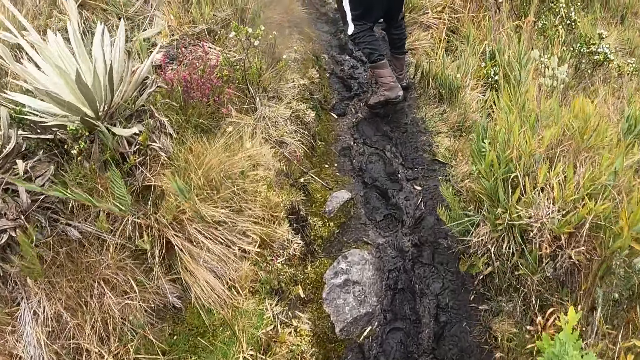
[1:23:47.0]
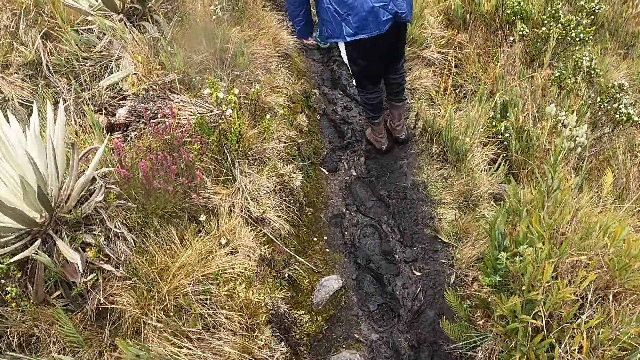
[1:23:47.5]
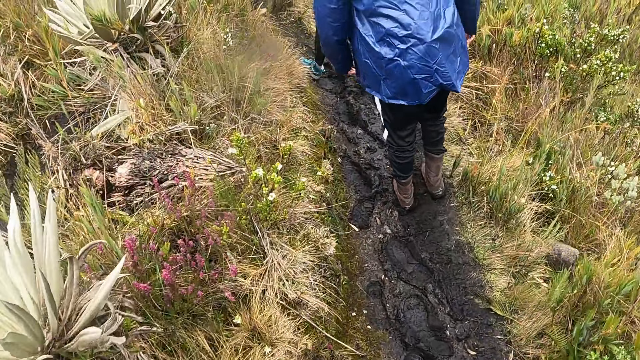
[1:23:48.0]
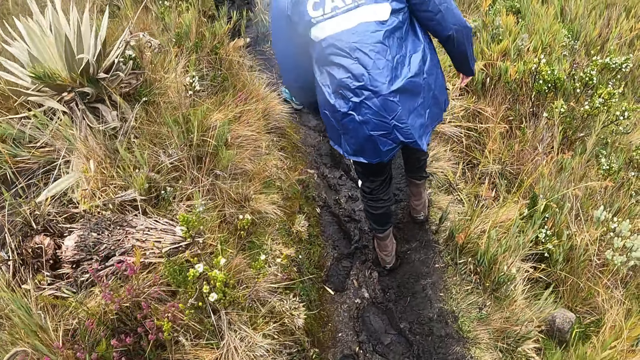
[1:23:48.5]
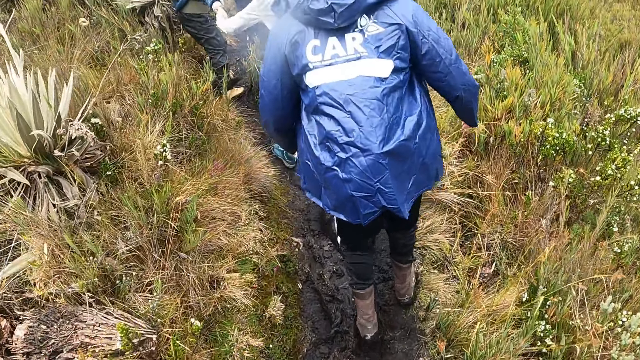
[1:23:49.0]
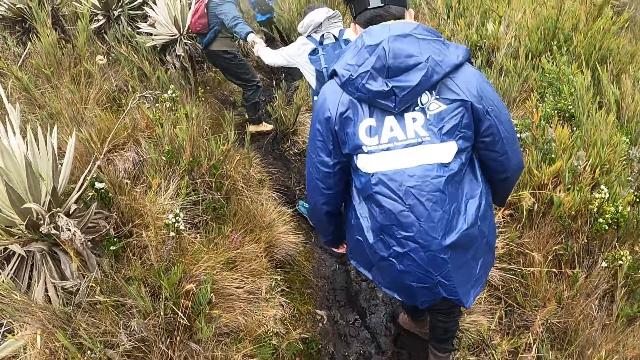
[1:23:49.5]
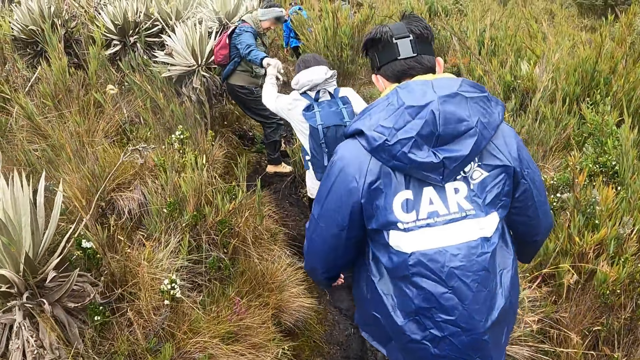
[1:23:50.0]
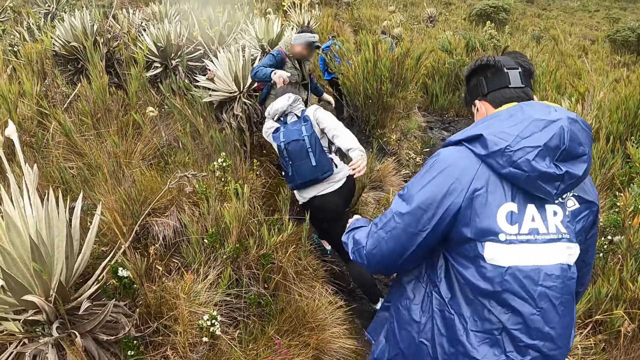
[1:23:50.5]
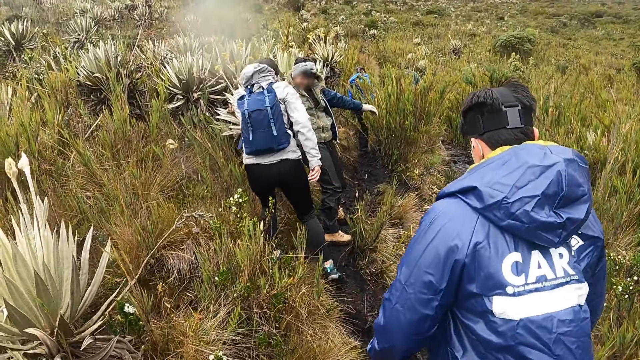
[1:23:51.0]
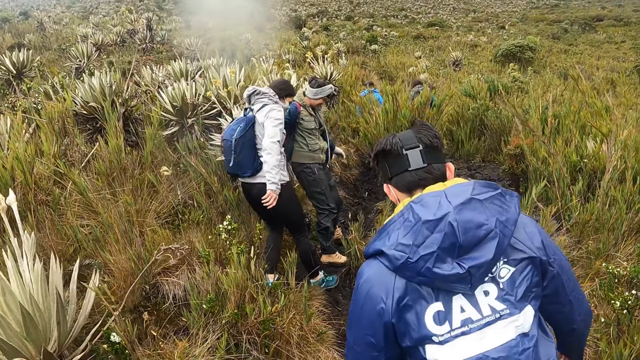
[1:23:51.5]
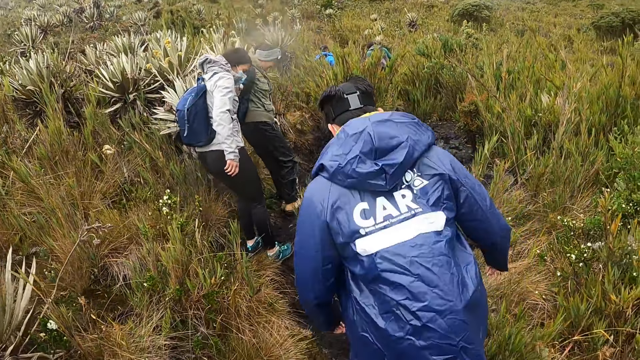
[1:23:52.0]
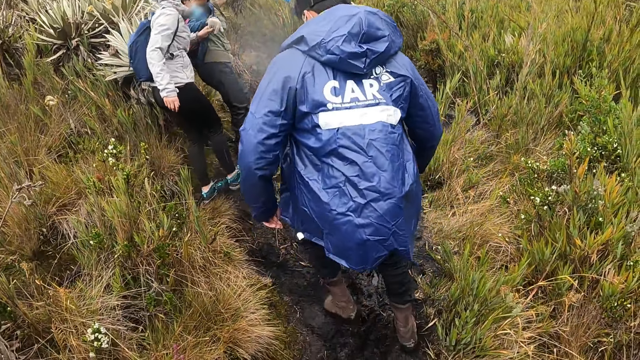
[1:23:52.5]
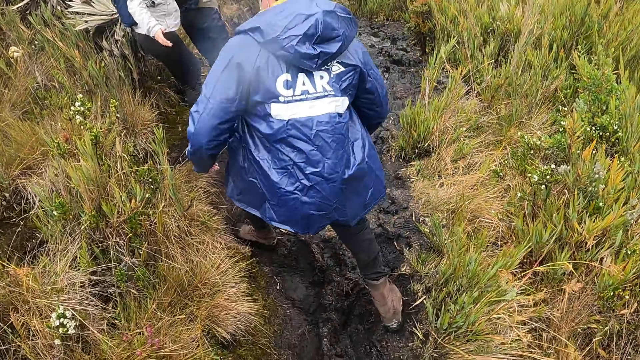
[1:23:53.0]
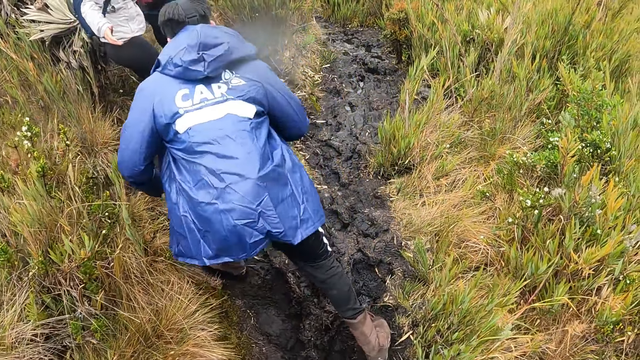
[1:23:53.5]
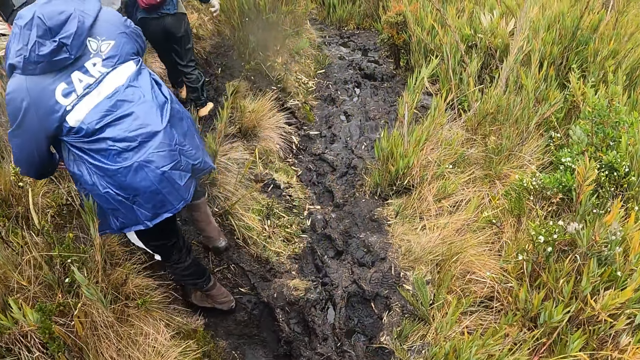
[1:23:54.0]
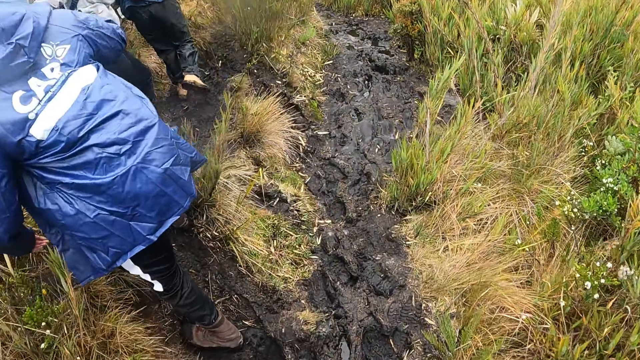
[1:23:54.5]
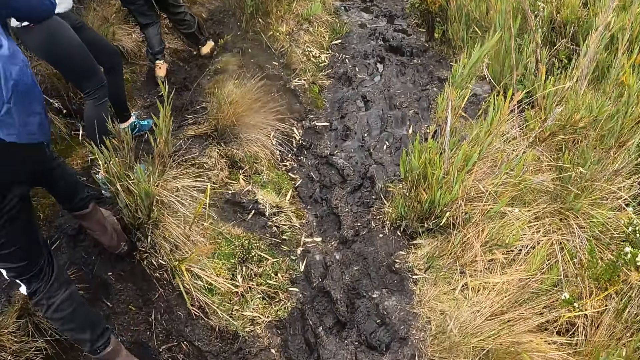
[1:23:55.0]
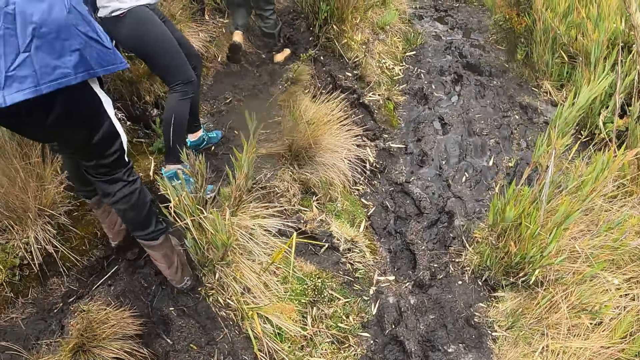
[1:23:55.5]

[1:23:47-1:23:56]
A woman pulls another woman on the field with her right hand.

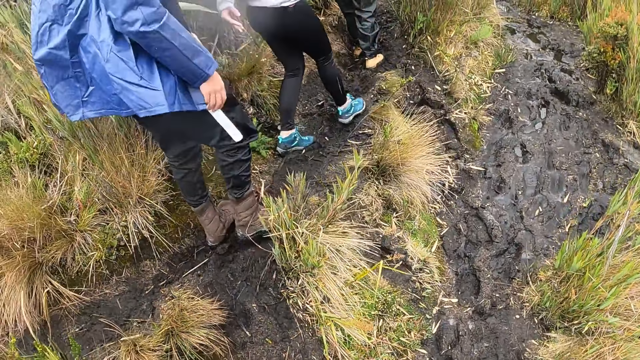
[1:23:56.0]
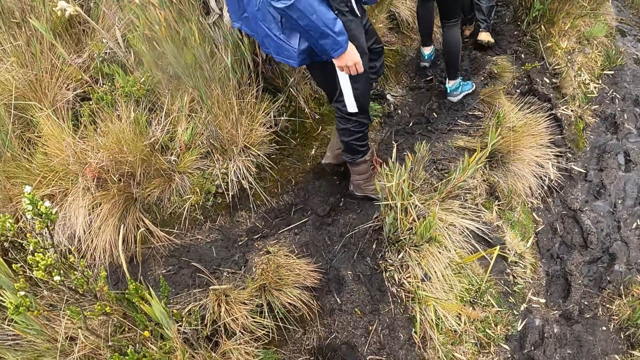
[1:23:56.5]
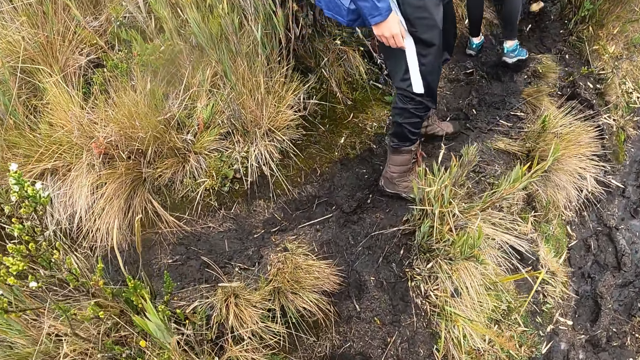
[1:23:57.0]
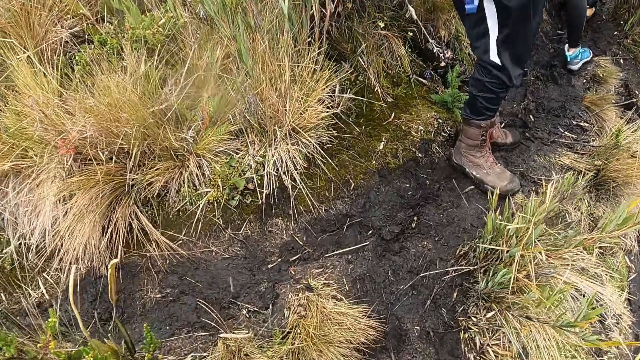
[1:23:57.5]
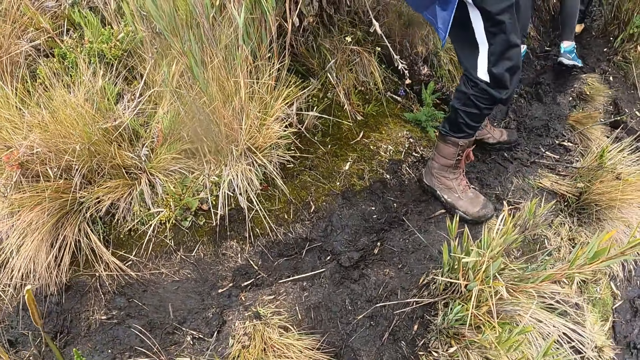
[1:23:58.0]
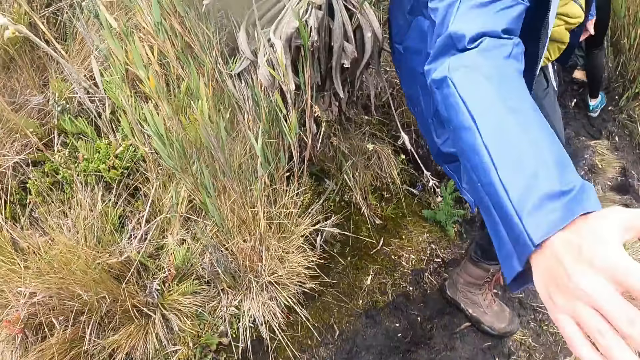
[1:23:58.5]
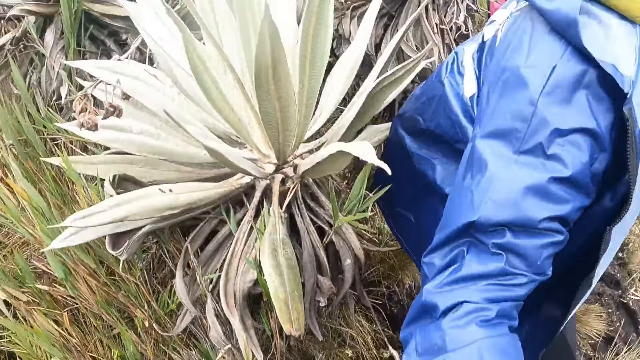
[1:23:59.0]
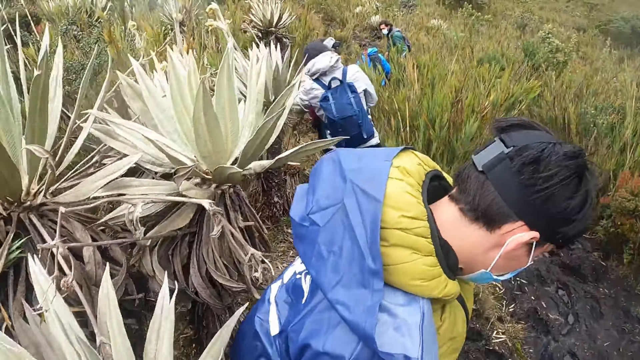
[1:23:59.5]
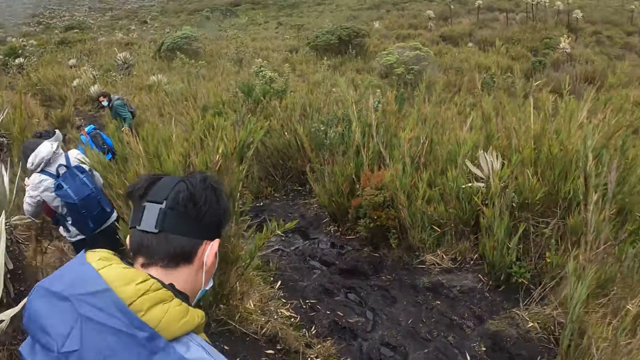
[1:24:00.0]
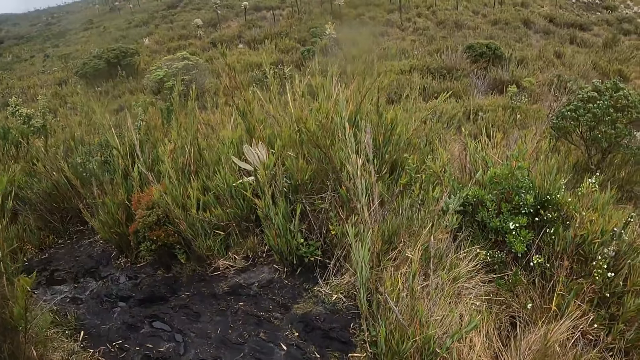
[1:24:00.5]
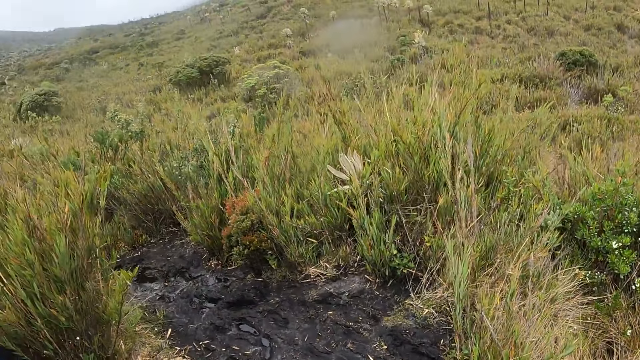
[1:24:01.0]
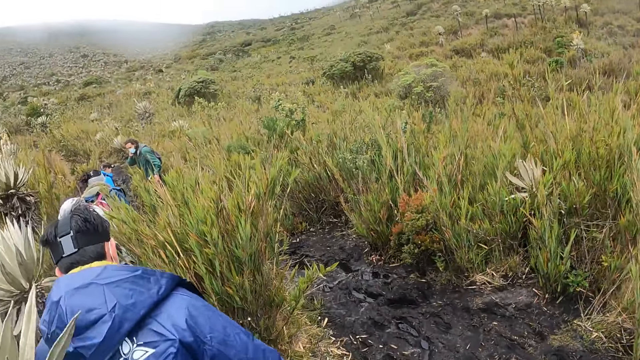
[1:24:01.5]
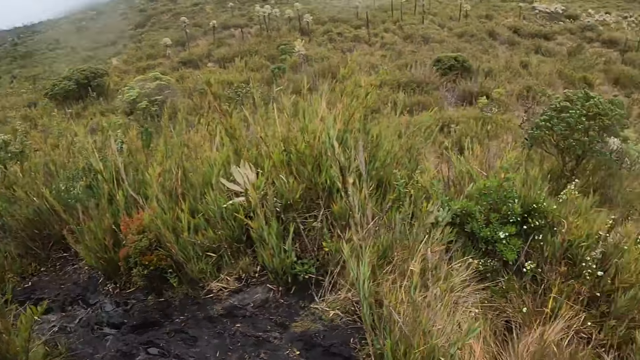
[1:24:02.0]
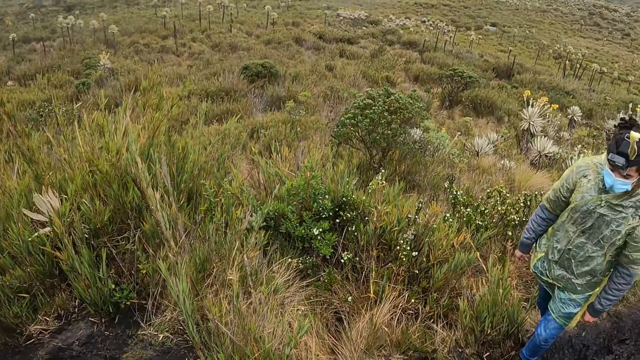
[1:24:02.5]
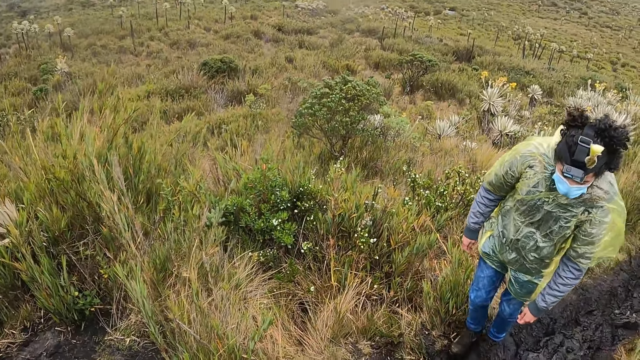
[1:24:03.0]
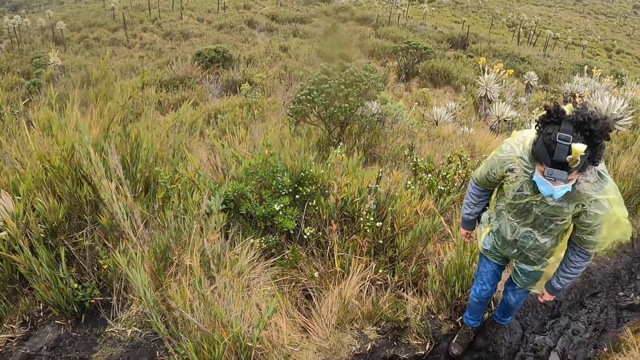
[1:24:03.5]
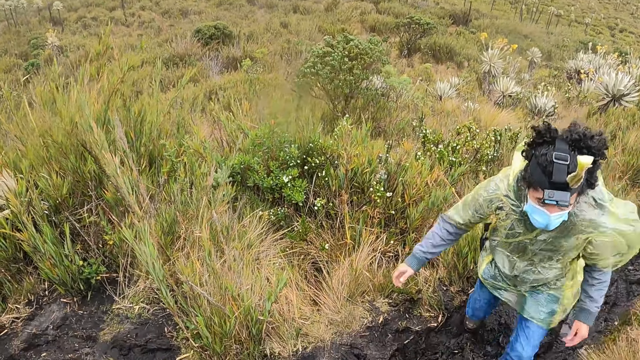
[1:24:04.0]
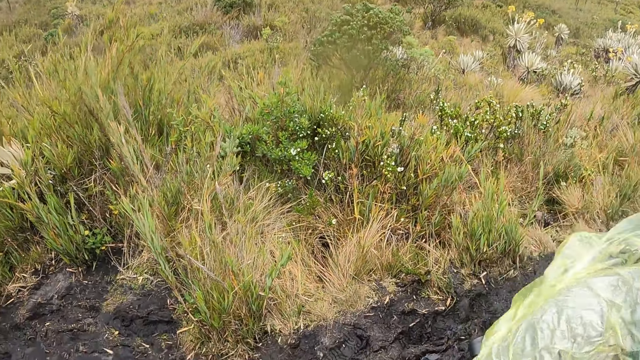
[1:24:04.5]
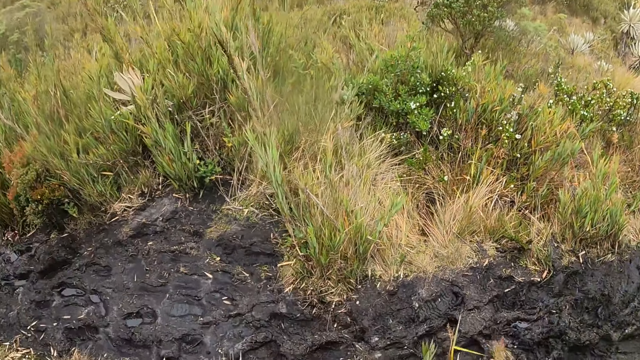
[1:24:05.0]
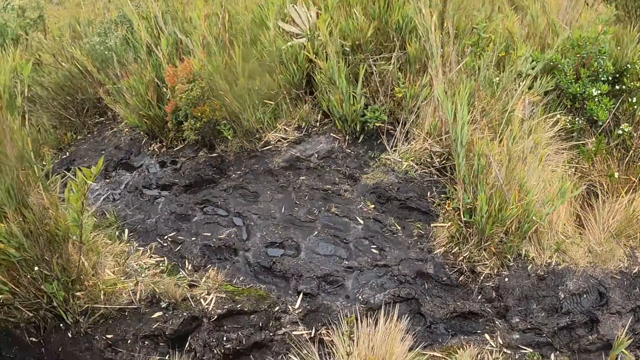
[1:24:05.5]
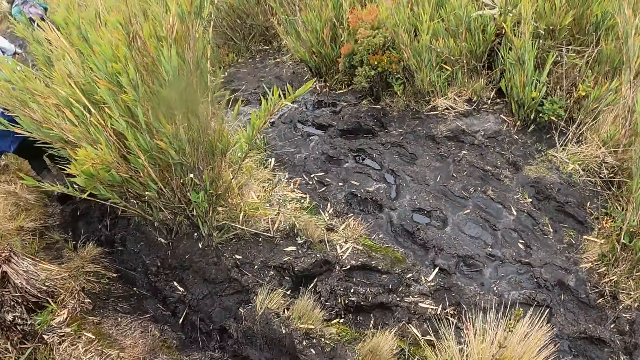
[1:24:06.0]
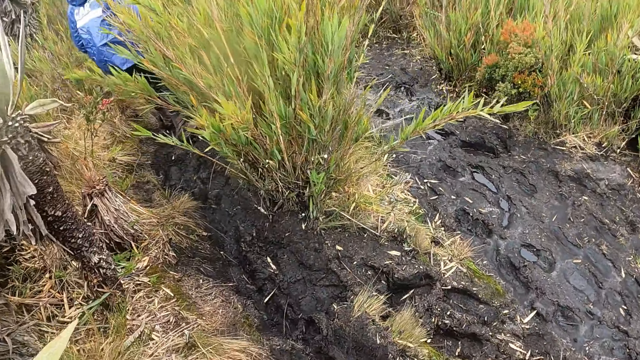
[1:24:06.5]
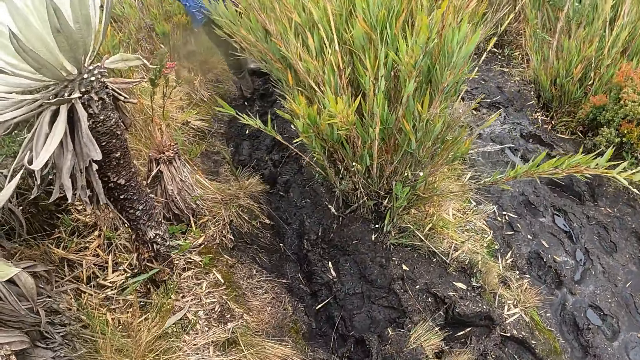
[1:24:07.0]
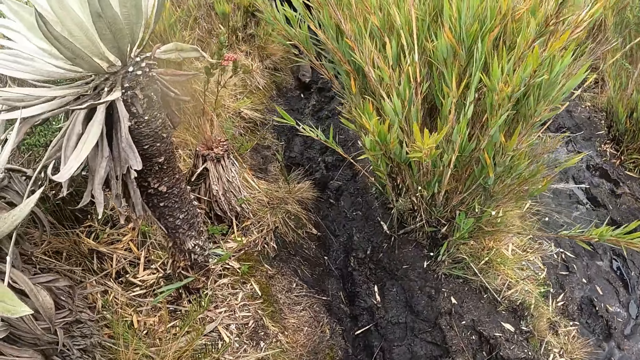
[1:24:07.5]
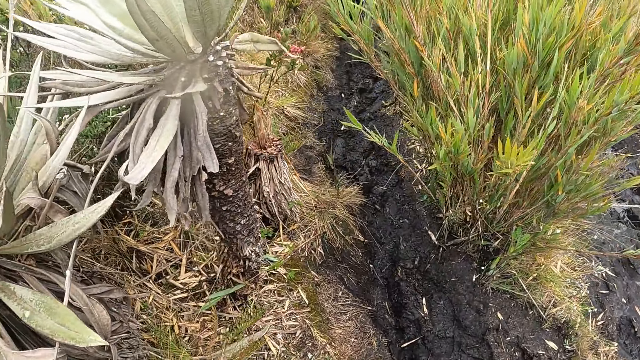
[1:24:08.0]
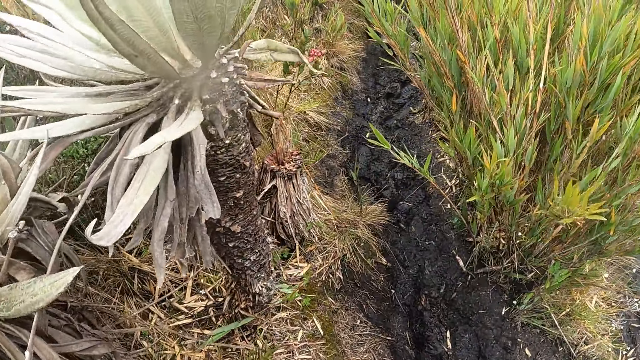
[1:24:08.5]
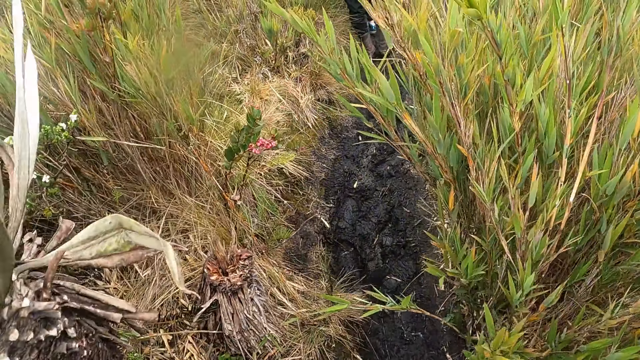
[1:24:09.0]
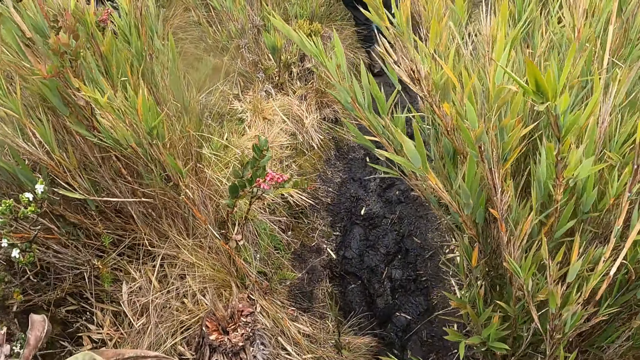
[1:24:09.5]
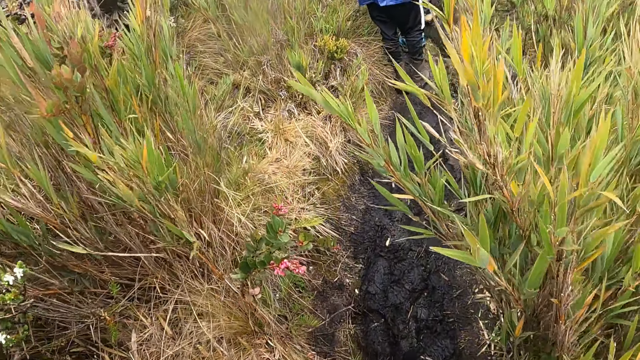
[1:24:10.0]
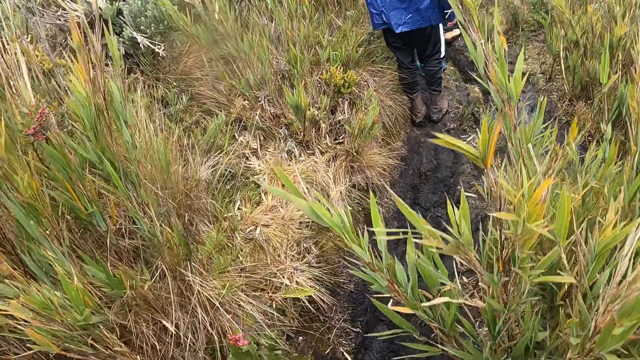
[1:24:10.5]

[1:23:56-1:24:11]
A man touches the camera wearer. Another man pulls the camera wearer on the field with his right hand. The camera wearer looks around. Another man walks up the hill. A woman jumps on the field. The camera wearer looks around. They walk up the hill.
